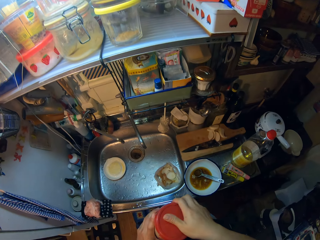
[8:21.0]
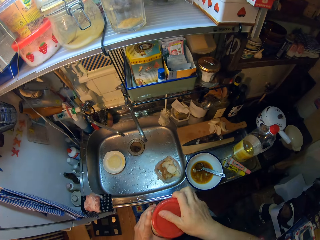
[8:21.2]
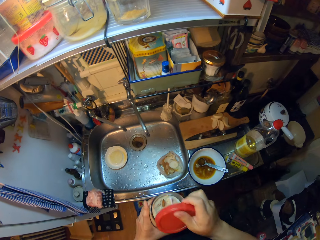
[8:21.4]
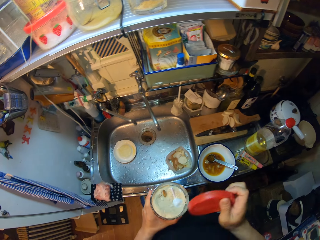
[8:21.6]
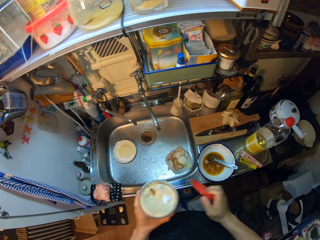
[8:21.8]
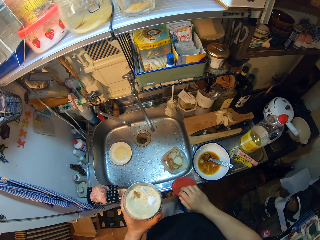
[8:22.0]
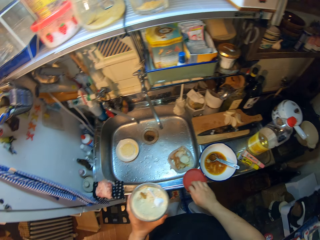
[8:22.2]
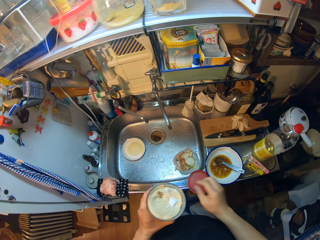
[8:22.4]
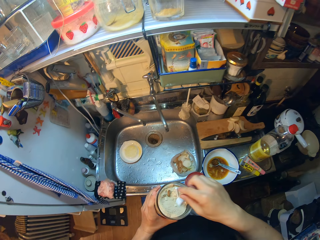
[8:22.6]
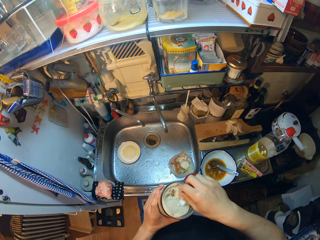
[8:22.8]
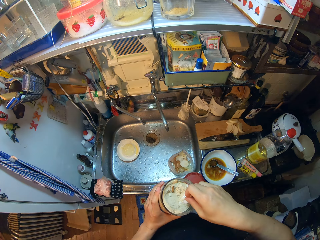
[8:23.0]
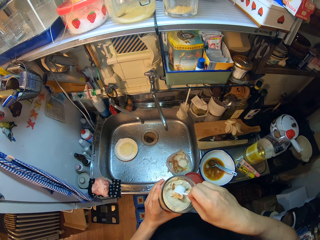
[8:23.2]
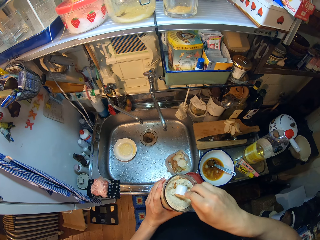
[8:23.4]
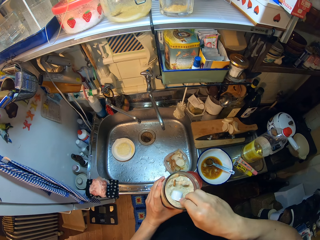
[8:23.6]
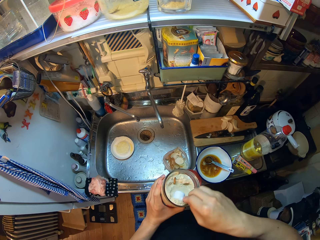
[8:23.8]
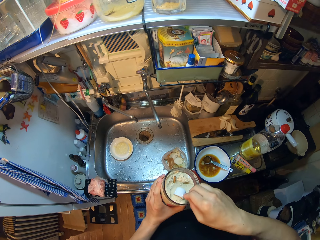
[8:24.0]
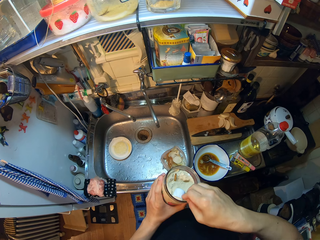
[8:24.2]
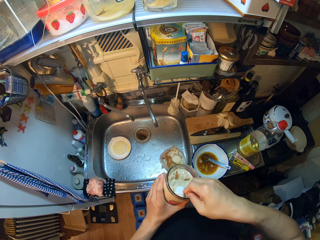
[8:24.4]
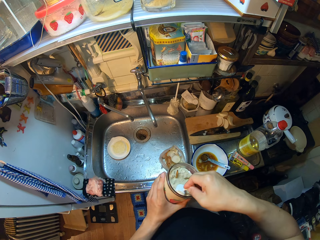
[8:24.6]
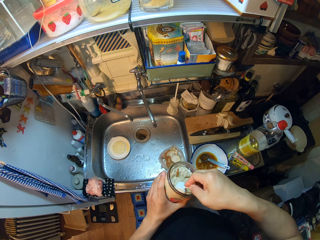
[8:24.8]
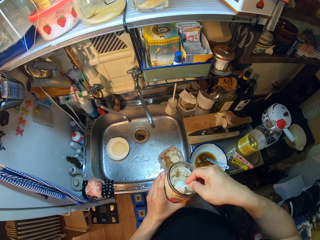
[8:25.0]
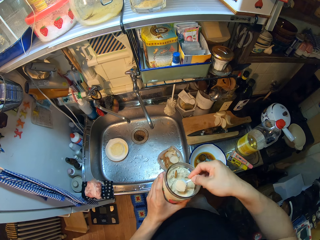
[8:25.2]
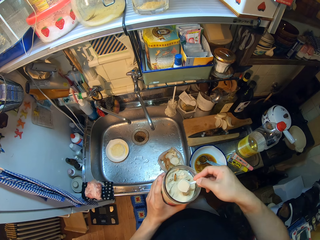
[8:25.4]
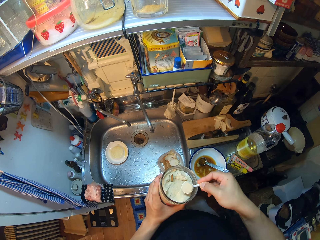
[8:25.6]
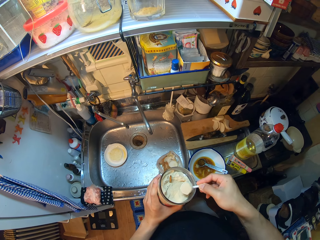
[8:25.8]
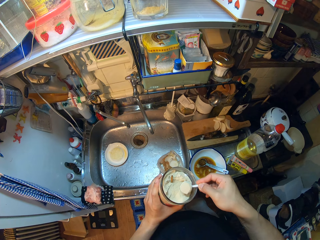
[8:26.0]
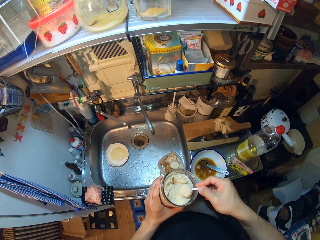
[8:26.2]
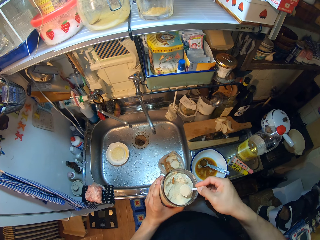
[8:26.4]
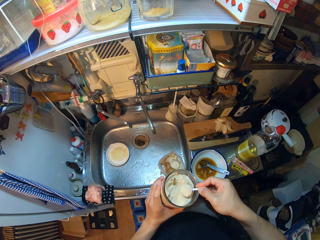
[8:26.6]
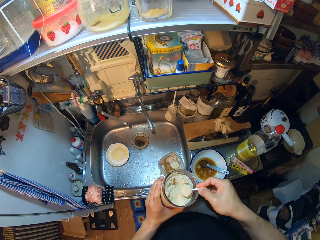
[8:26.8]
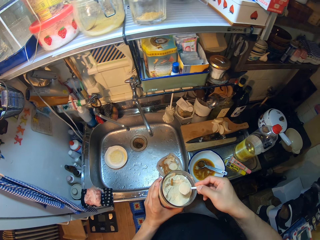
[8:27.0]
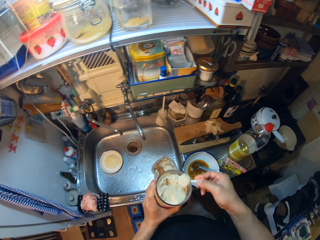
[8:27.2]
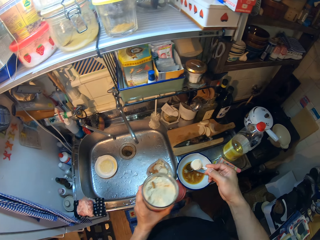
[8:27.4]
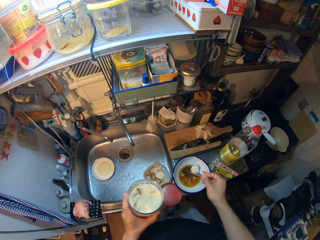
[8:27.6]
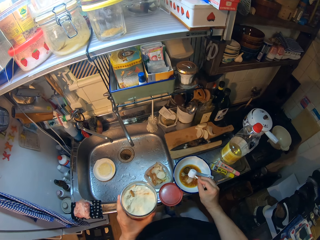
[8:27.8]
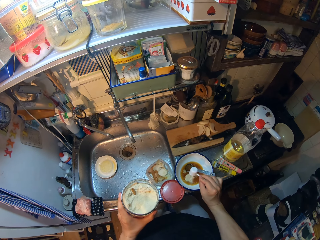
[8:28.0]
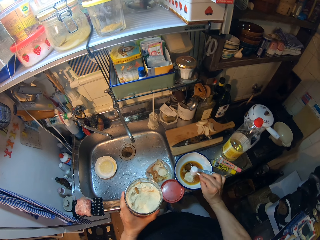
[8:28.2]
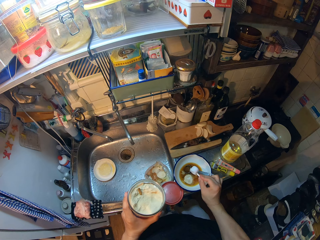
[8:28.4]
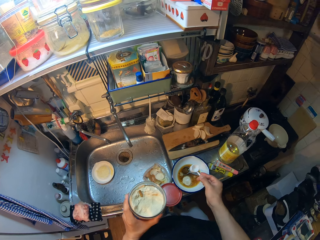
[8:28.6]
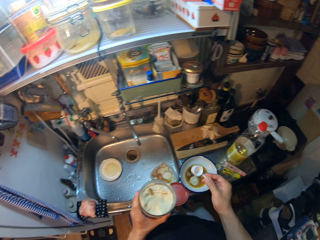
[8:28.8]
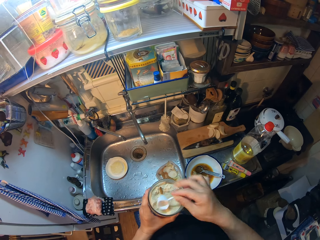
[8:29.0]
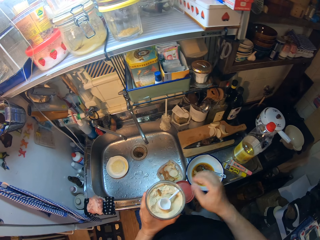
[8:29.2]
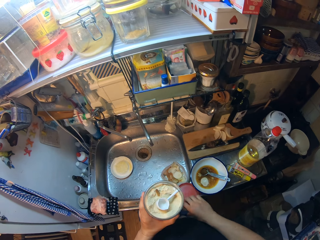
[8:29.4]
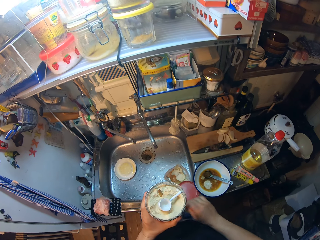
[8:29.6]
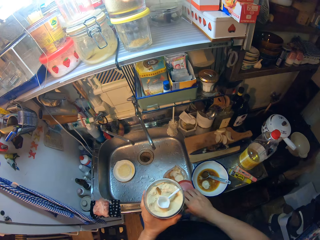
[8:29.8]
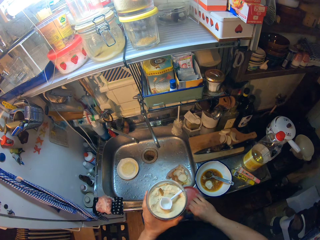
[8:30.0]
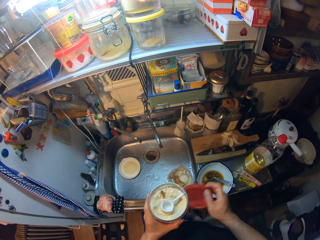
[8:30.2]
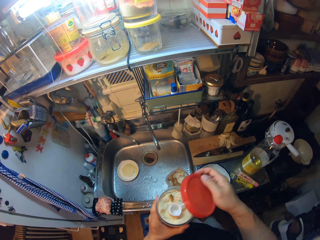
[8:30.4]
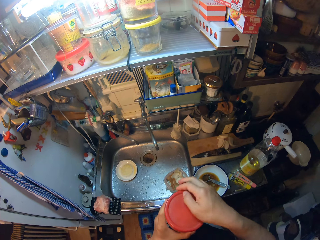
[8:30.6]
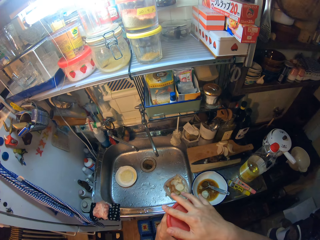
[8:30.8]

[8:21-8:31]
The camera wearer opens the container of flour. They drop the cover of the container of flour on the sink. They take a scoop or spatula from the container of flour. They take flour from its container. They shake the spatula. They hit the container of flour with the scoop. They pour flour into the bowl. They drop the scoop into the container of flour. They take the cover of the container of flour from the sink.

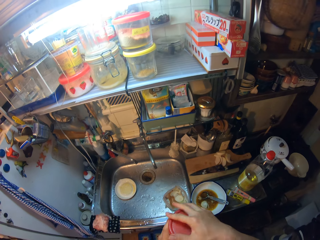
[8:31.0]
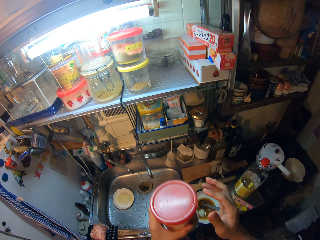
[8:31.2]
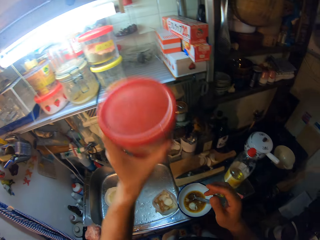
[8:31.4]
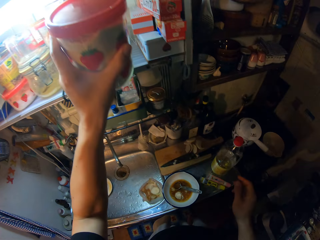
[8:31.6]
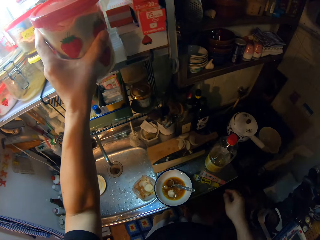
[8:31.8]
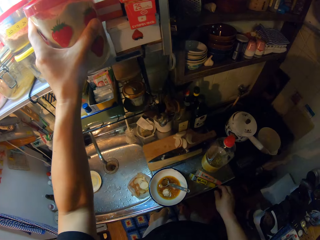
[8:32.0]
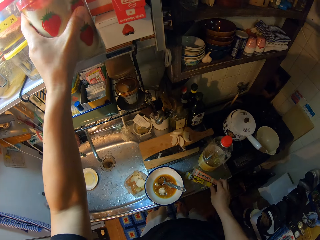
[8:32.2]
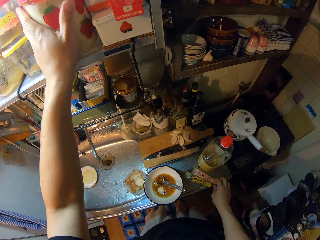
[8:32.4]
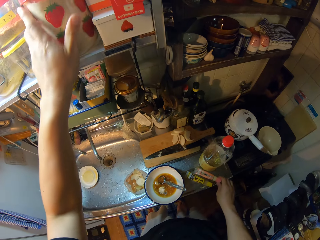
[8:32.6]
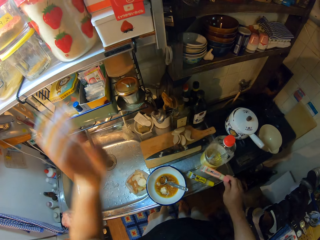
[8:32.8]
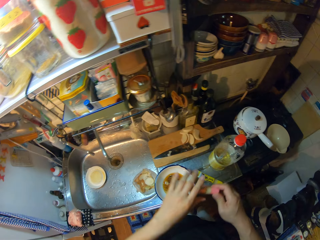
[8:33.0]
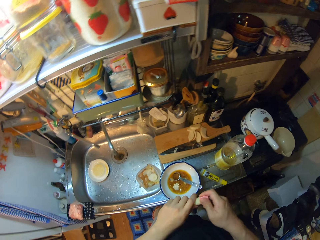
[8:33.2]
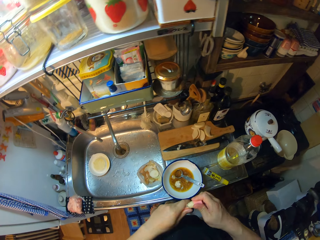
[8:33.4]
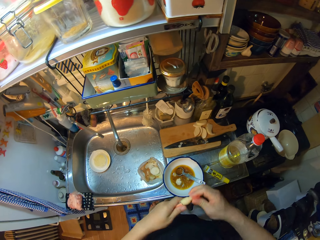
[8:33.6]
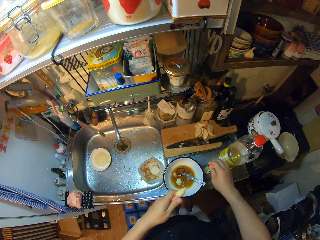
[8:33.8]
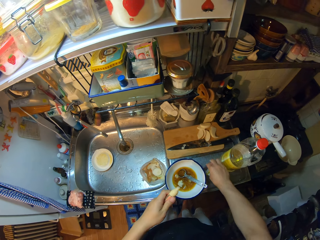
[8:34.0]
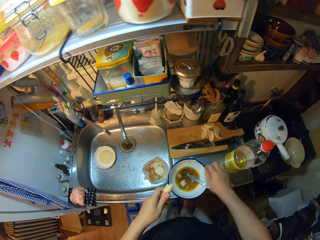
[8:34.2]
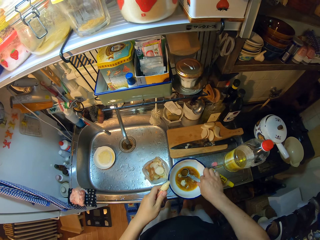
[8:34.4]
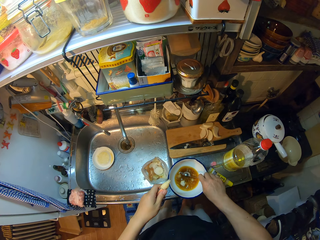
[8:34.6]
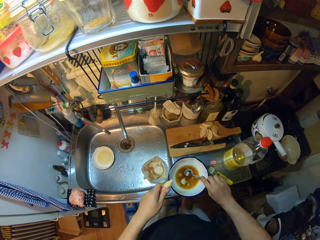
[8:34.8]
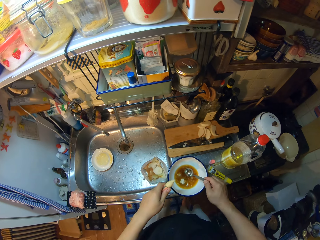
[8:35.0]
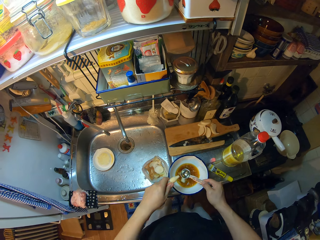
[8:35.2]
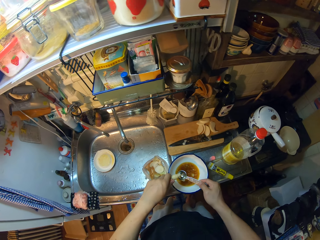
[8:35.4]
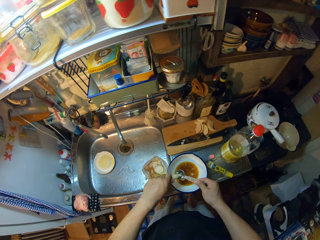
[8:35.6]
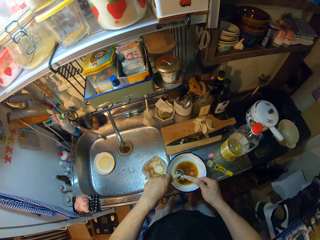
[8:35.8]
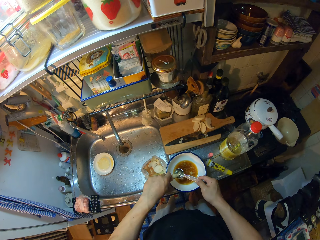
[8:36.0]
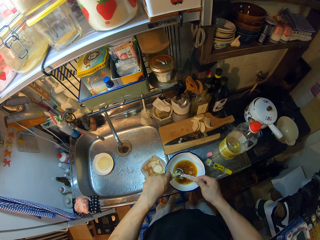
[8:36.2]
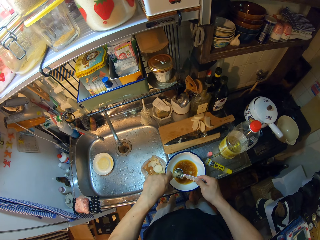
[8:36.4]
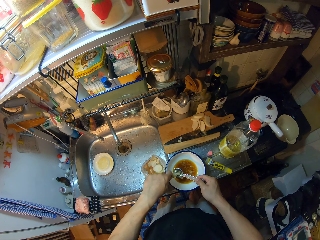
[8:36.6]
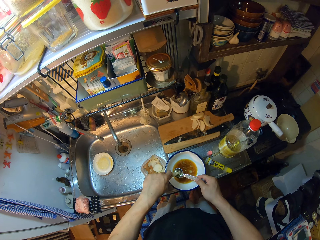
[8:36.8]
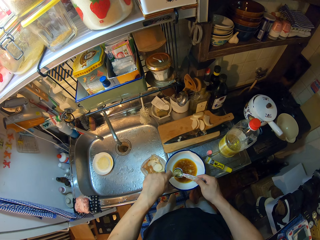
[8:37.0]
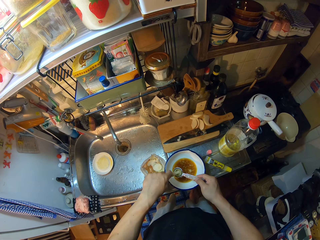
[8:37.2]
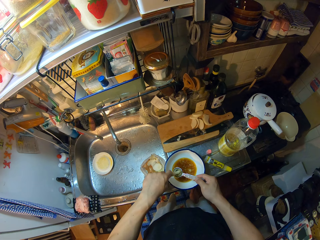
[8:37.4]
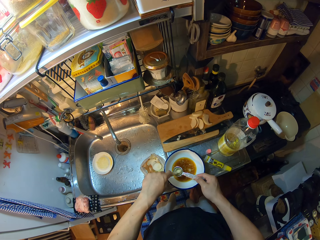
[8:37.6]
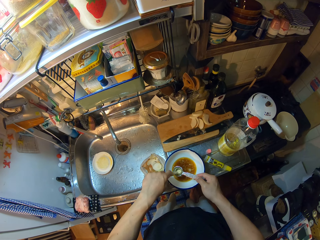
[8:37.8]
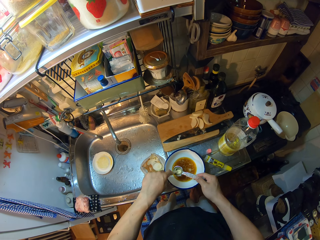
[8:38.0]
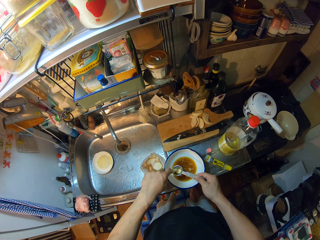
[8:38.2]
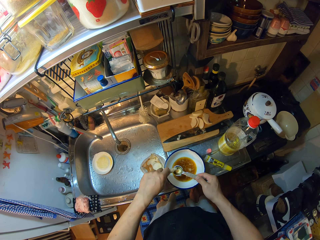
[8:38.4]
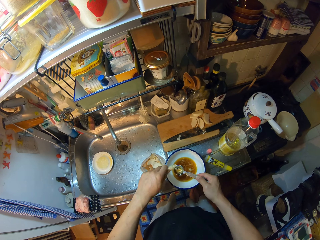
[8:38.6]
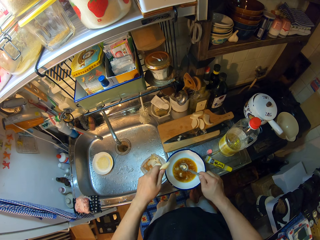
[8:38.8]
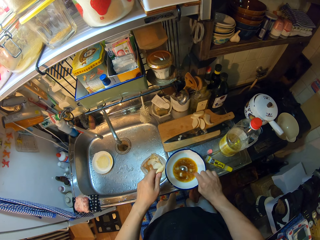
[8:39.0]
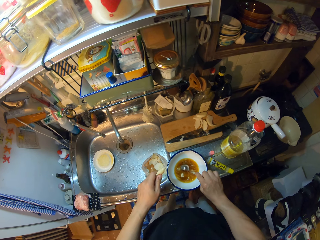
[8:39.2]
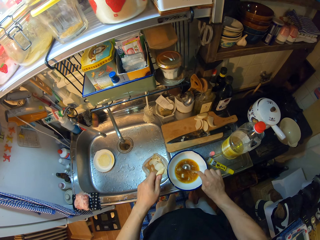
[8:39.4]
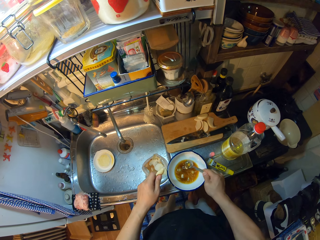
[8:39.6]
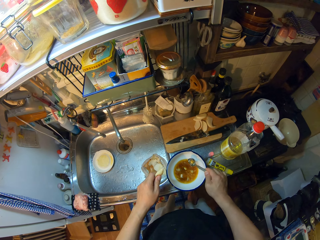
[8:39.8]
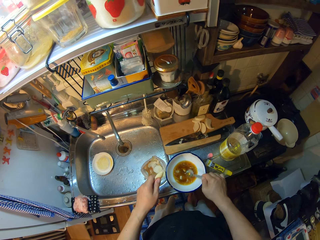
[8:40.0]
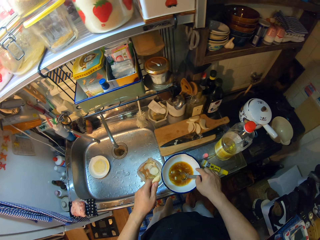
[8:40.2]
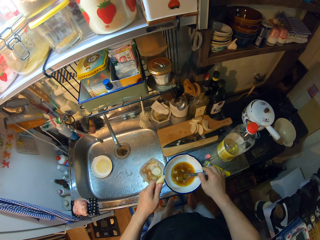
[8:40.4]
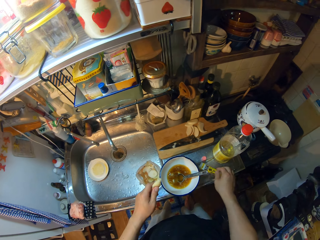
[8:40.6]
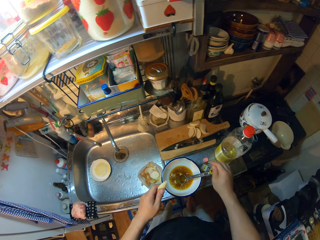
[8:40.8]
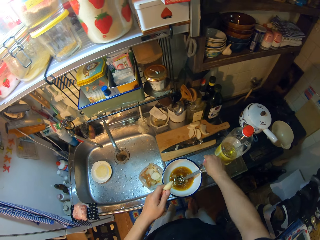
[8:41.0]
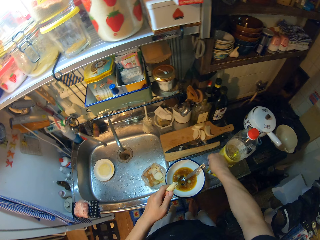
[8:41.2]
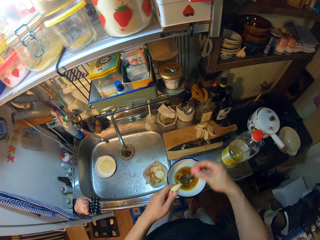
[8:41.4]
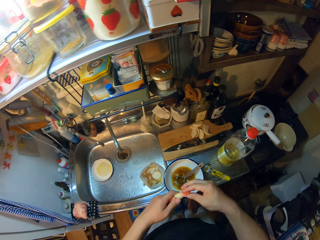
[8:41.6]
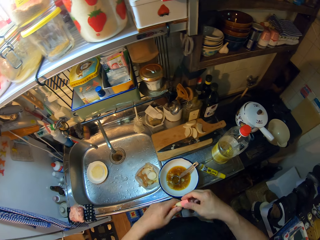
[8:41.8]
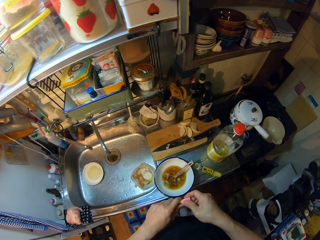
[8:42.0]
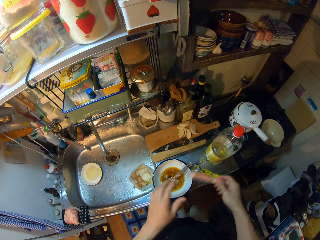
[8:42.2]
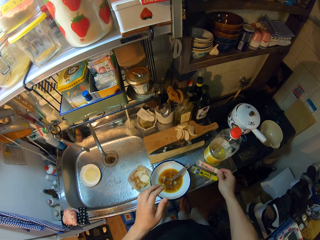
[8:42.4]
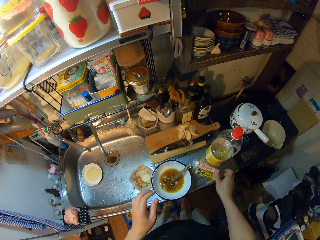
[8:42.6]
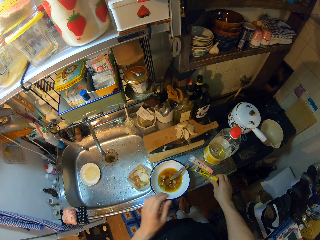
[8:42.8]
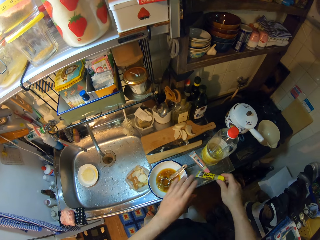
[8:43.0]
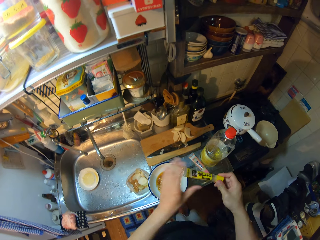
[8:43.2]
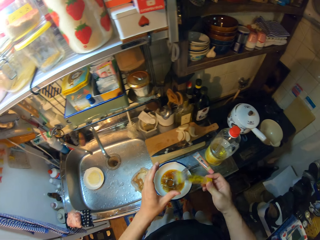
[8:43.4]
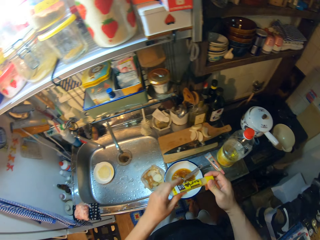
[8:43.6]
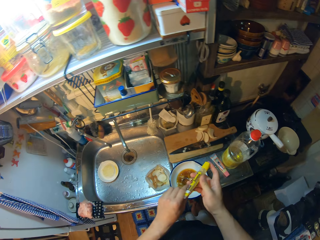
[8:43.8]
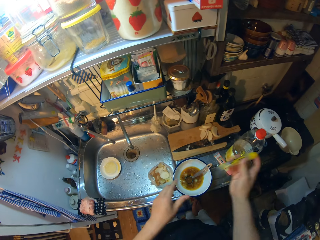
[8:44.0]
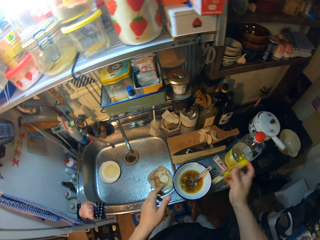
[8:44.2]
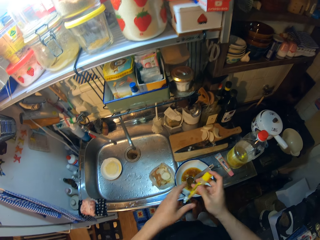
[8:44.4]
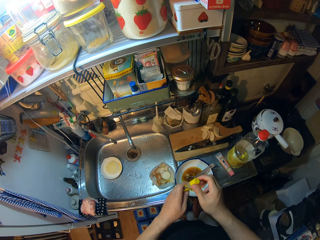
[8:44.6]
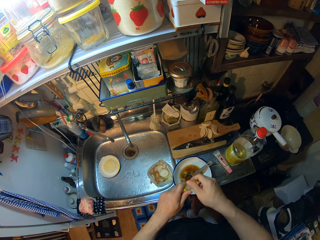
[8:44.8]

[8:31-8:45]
The camera wearer covers the container of flour. They place the container of flour on the shelf. They pick up a tube from the sink. They open the cover of the tube. They drop the cover of the tube on the sink. They carry the measuring spoon from the bowl. They press out liquid from the tube into the measuring spoon. They pour the liquid into the bowl from the measuring spoon. They drop the measuring spoon into the bowl. They take the cover of the tube from the sink. They cover the tube. They place the tube on the sink. They pick up the second tube. They shake the tube.
